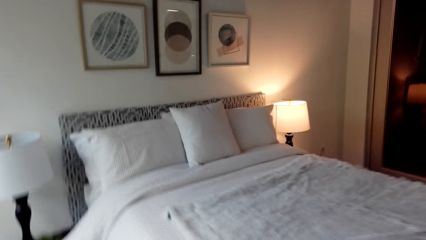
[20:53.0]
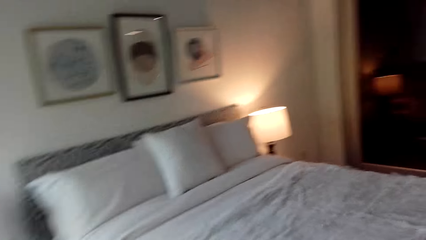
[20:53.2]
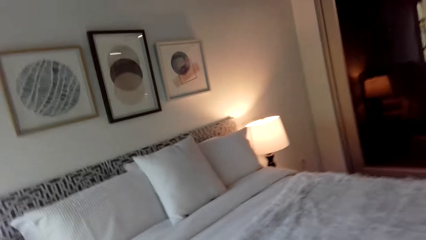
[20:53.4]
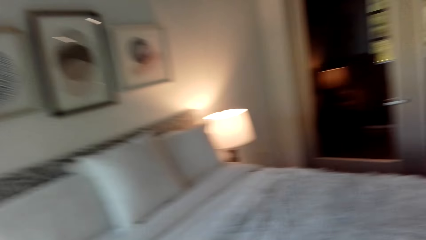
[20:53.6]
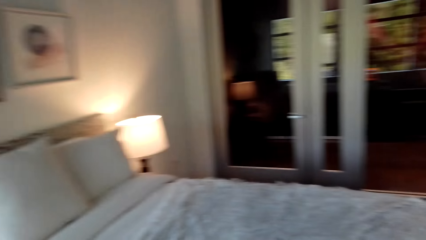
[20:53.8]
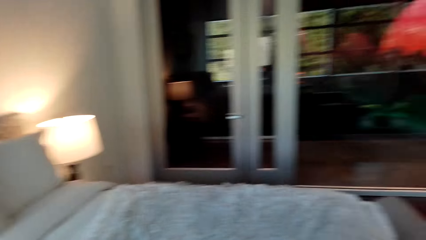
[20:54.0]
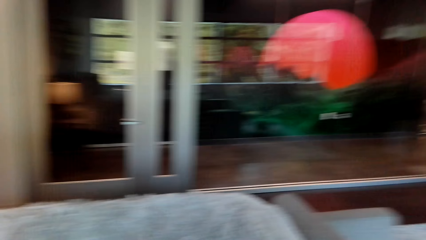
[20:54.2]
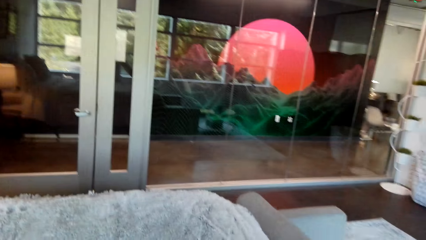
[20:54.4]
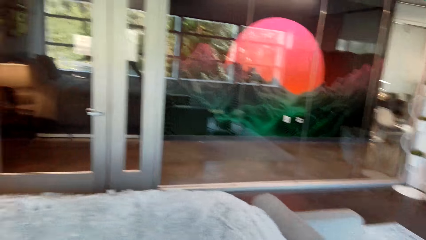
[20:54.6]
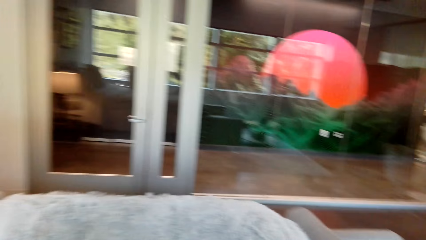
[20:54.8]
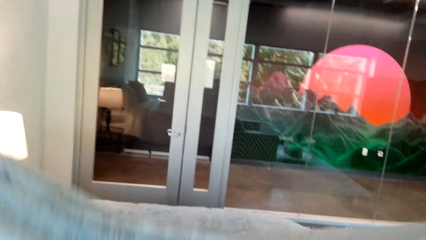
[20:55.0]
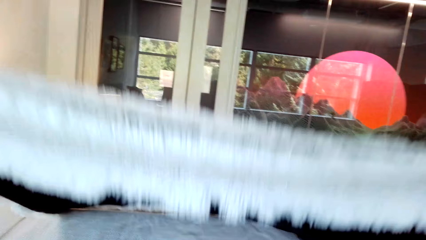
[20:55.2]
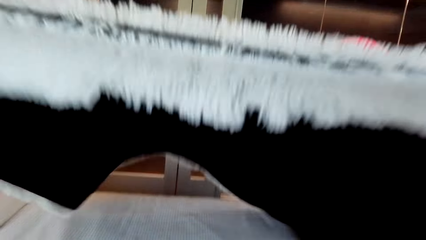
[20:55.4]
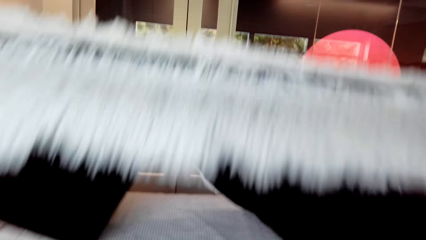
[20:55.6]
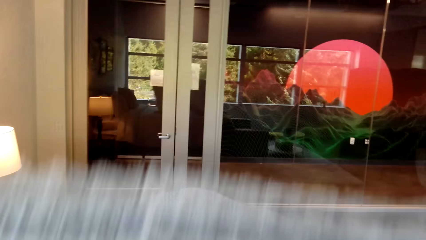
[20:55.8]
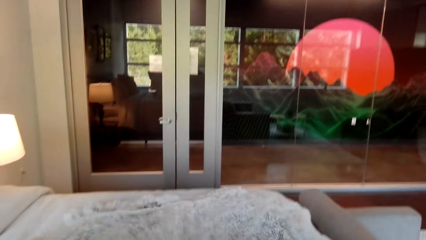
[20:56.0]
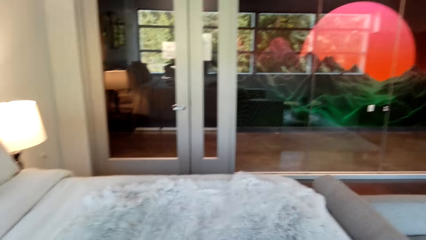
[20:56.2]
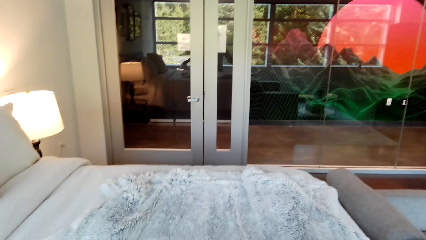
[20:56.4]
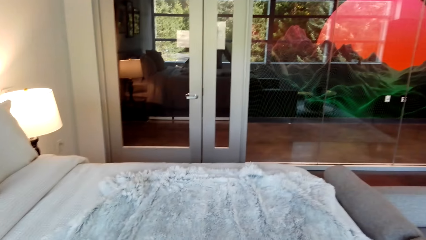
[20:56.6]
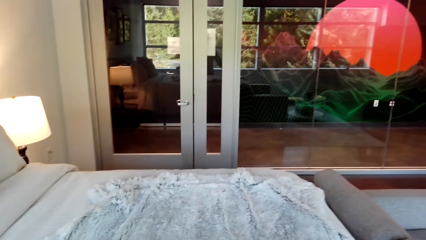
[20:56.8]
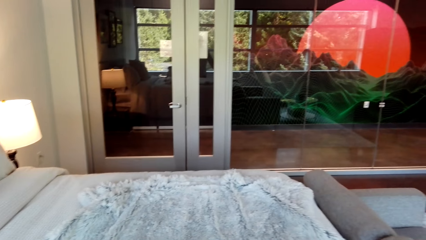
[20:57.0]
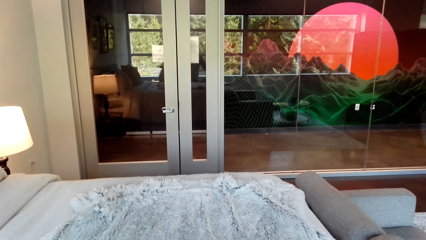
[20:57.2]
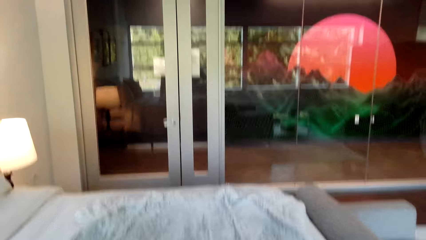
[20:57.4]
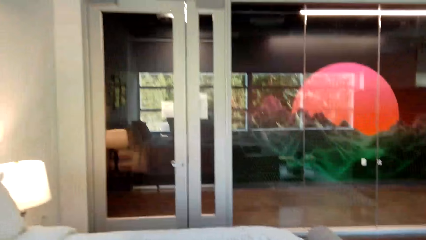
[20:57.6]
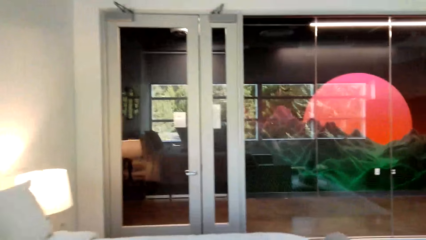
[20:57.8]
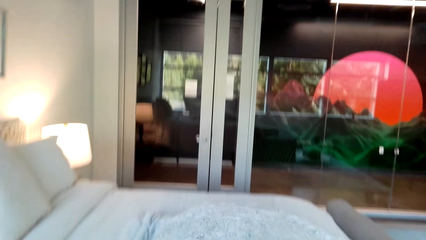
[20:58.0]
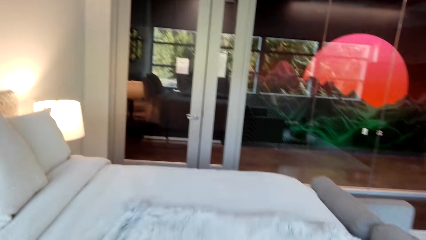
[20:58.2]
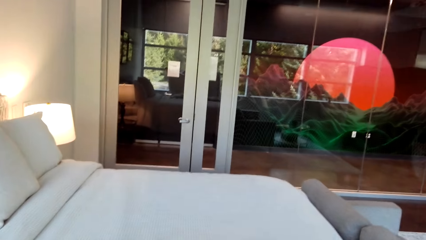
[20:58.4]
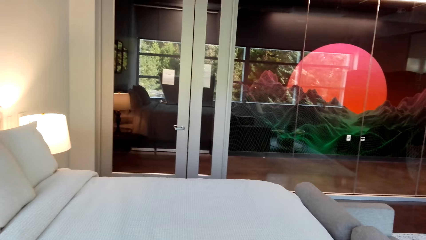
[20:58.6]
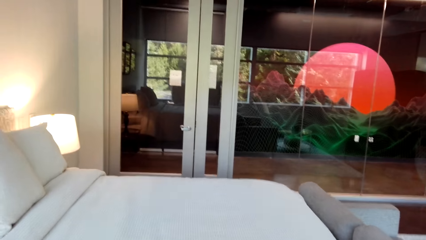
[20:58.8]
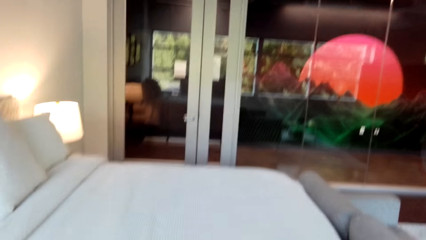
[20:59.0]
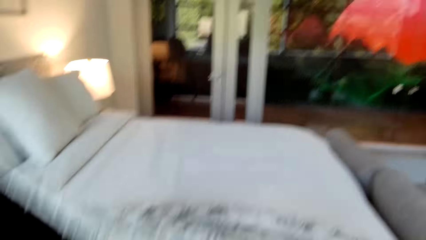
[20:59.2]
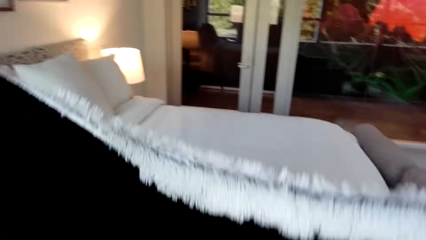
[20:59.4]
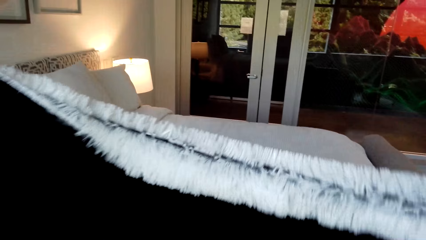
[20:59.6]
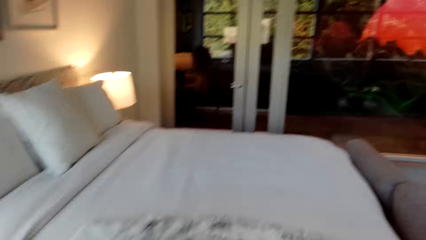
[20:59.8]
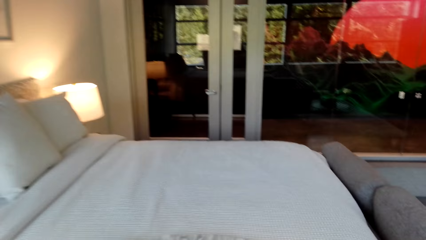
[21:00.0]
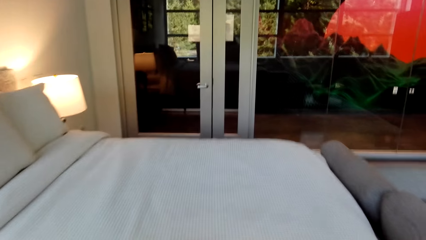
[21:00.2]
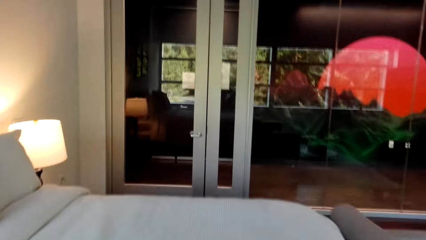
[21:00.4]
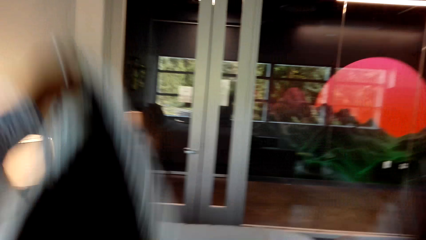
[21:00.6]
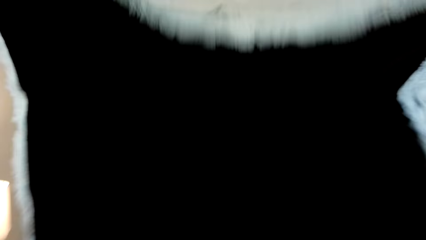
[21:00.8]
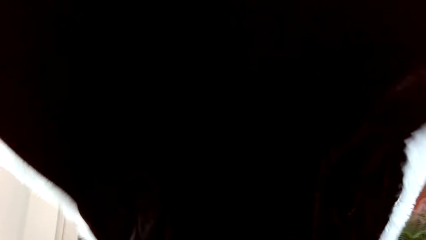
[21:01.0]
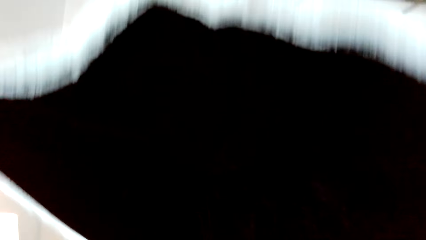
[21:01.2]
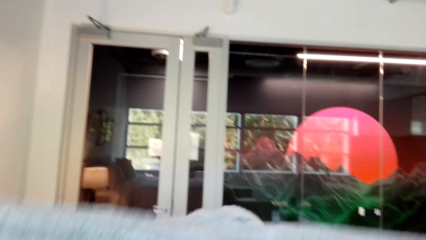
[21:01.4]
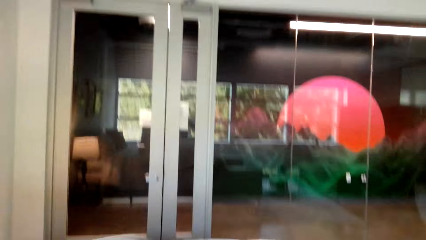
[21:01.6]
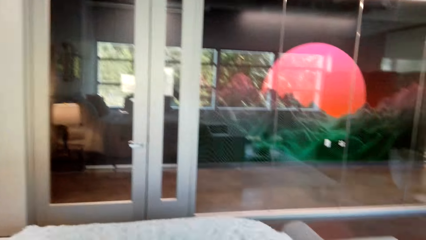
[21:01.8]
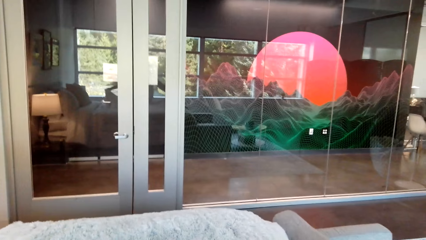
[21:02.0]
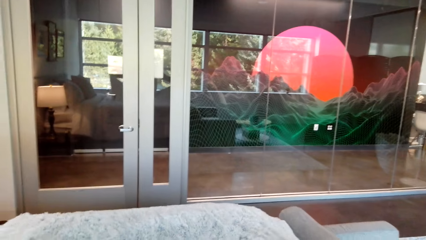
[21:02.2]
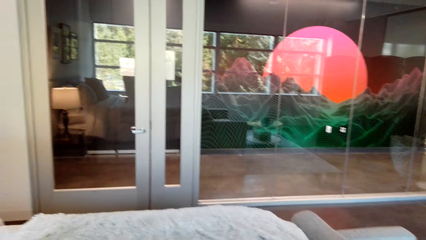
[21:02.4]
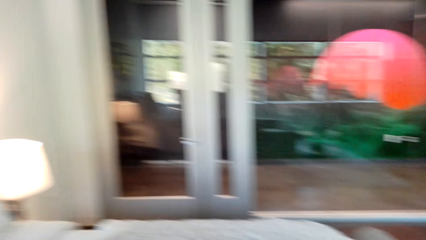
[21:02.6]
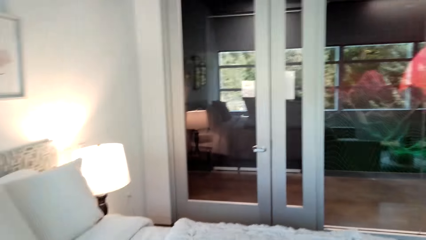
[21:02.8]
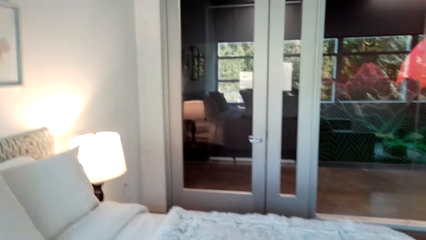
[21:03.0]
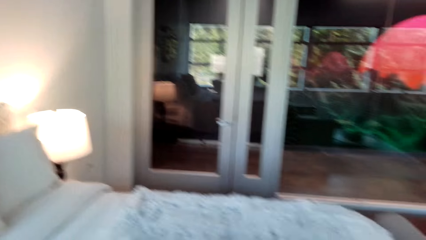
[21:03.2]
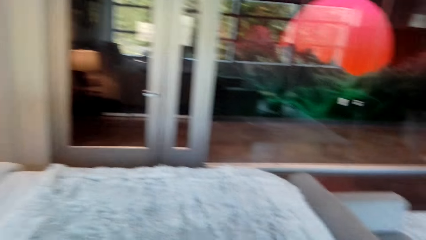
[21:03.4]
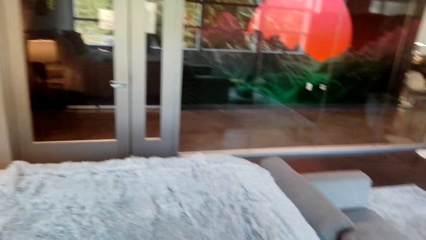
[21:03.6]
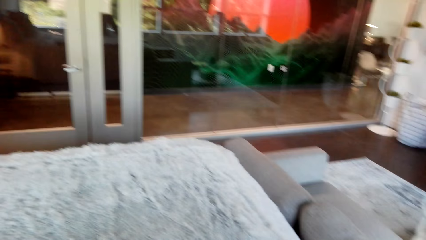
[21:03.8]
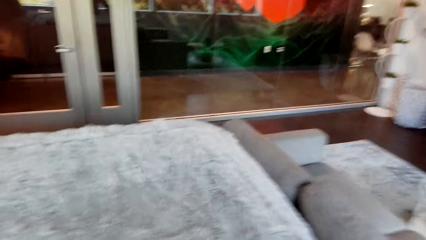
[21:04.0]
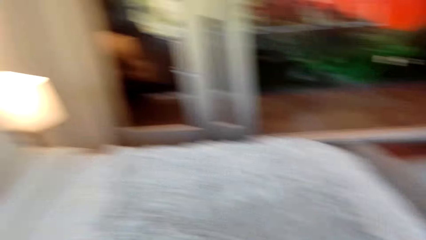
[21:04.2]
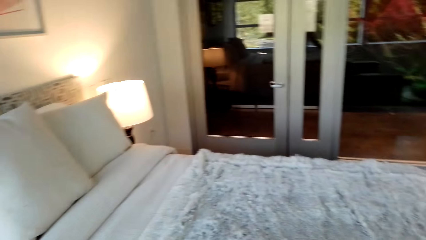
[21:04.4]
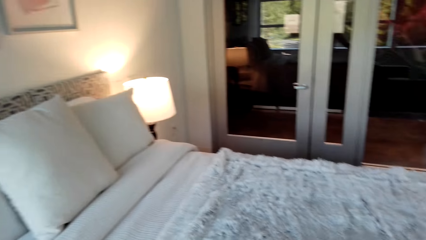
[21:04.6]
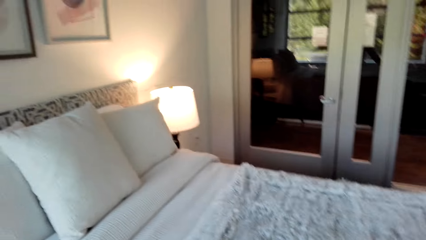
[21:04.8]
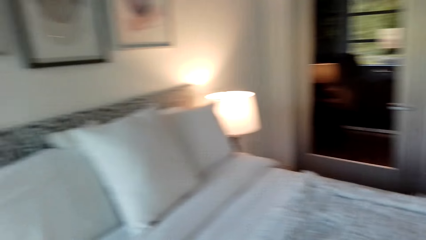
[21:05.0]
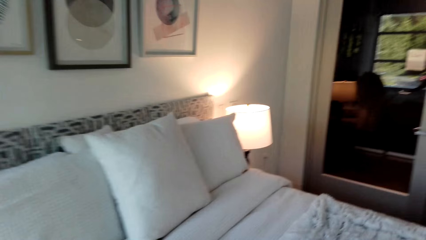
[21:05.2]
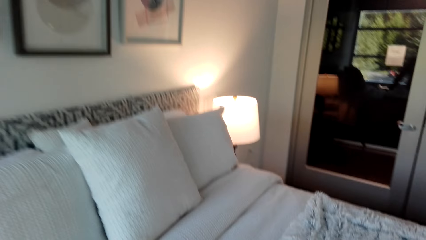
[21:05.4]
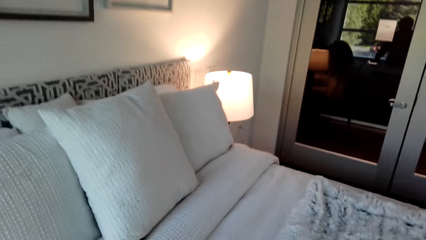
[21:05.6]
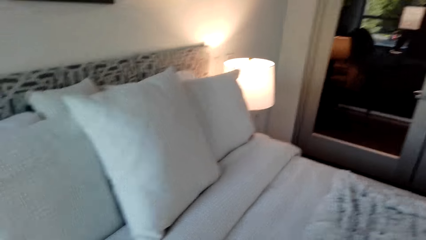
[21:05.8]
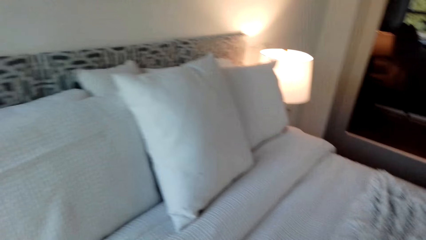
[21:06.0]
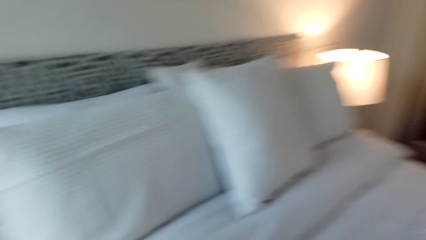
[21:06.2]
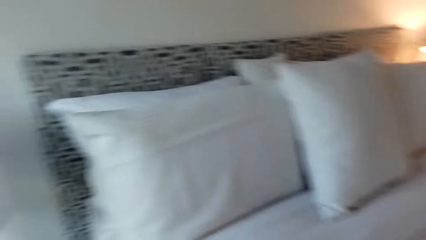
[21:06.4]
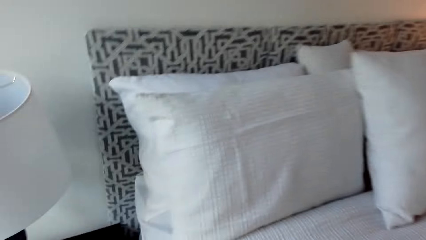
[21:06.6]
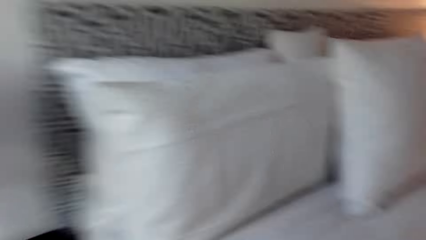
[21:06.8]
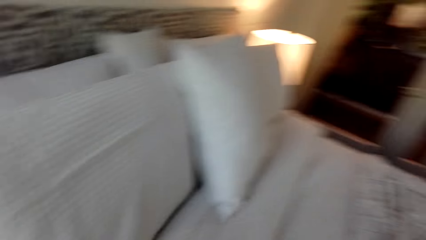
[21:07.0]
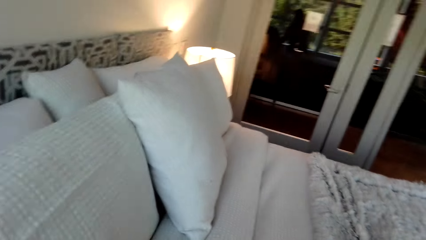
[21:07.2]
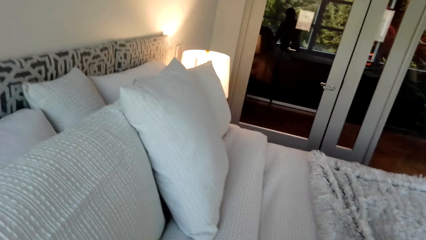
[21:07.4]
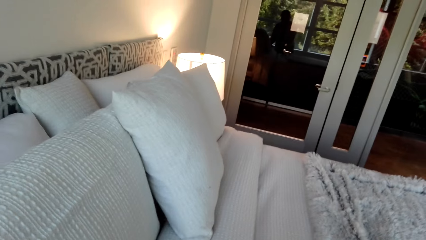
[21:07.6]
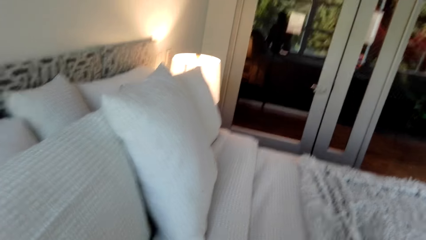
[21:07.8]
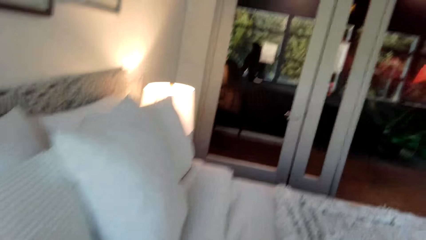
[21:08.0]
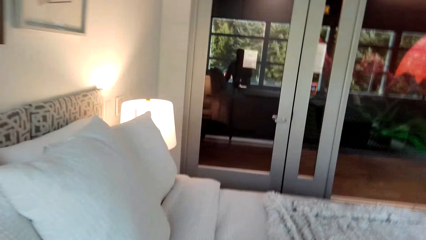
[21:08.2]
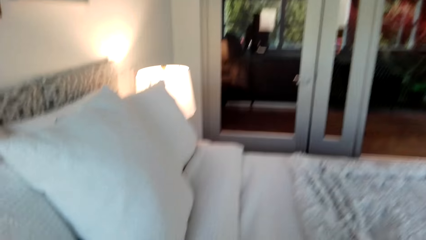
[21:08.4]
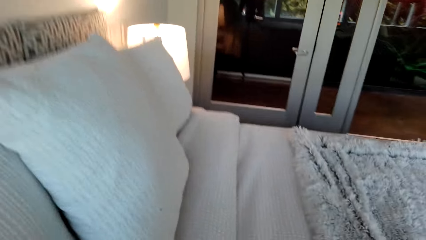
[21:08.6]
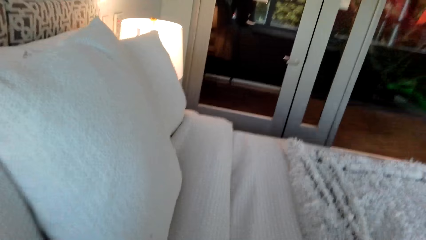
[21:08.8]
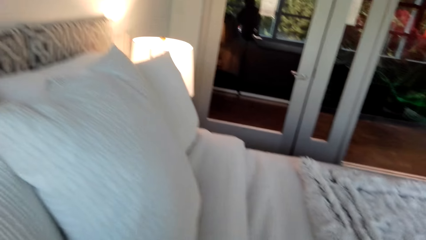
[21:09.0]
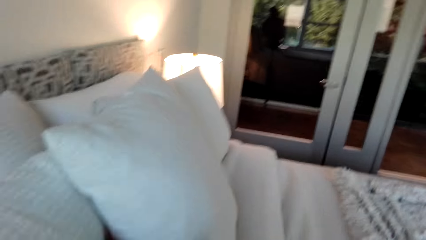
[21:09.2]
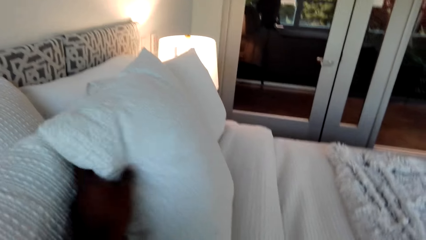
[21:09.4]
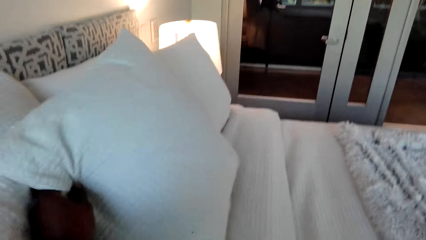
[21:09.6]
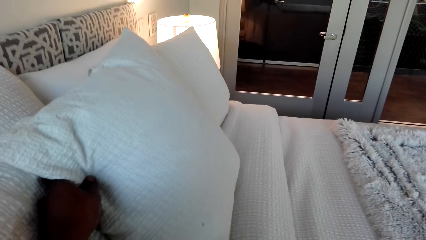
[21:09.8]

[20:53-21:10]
The camera wearer spreads the blanket on the bed. They pull the blanket on the bed. They pull up the blanket. They spread the blanket on the bed.
